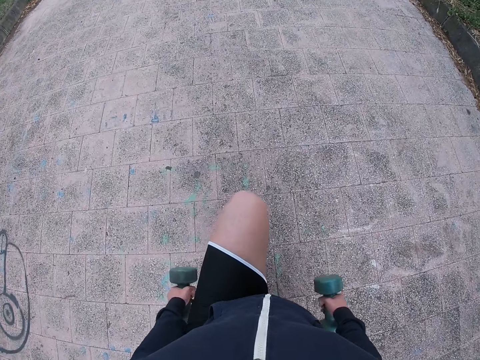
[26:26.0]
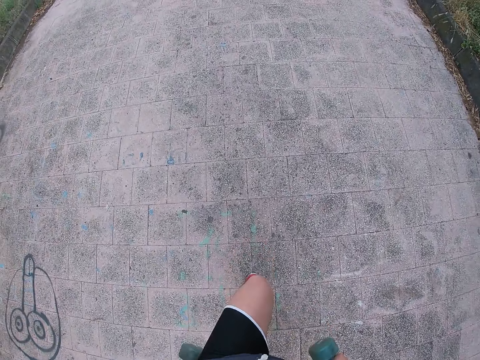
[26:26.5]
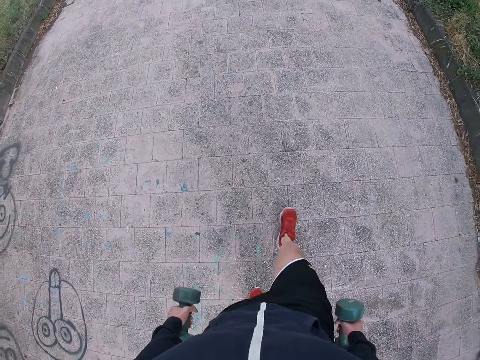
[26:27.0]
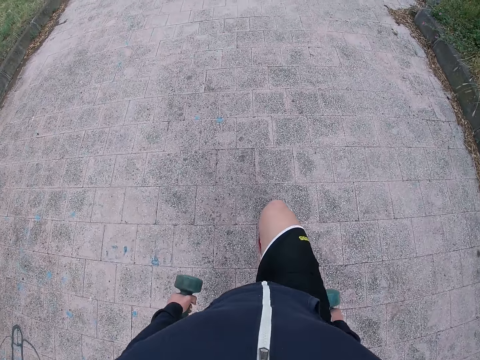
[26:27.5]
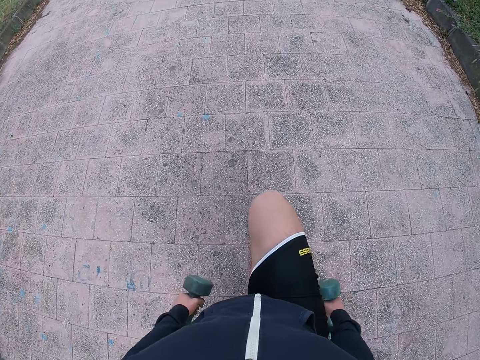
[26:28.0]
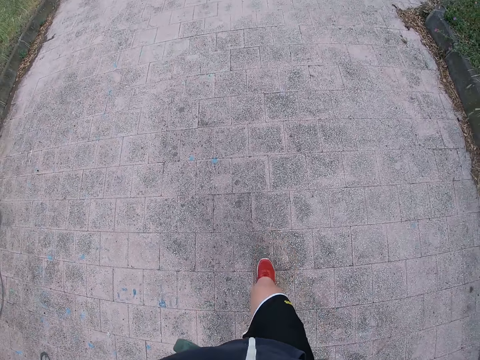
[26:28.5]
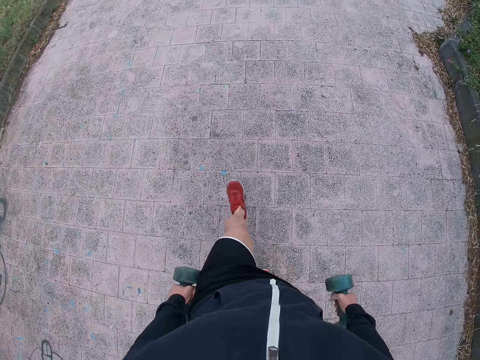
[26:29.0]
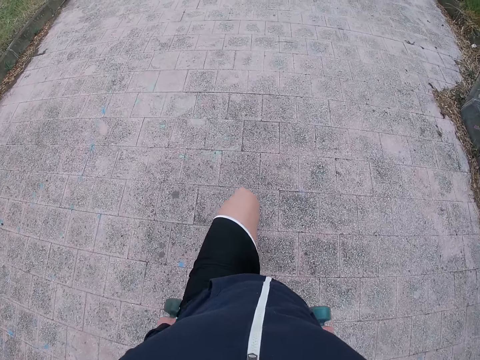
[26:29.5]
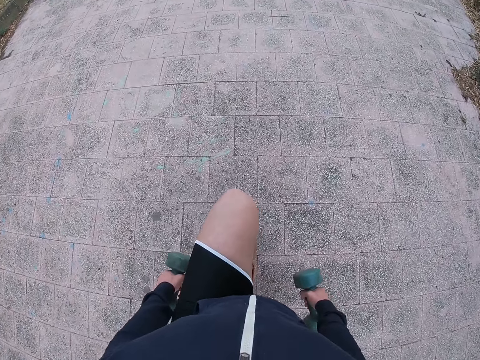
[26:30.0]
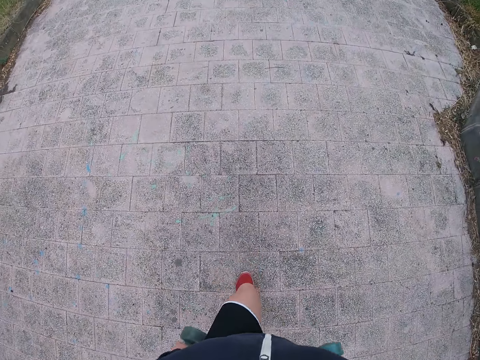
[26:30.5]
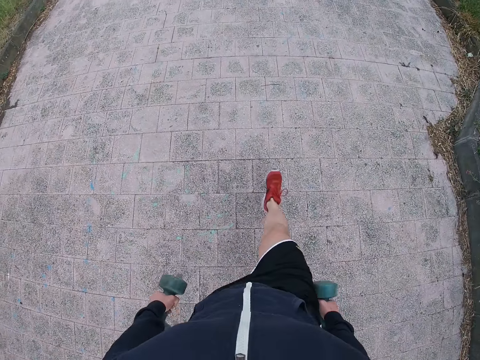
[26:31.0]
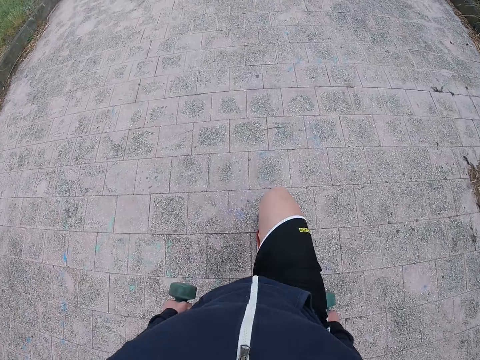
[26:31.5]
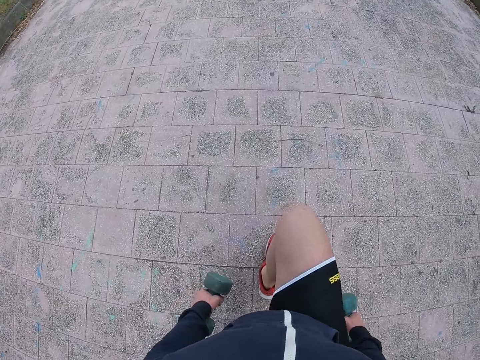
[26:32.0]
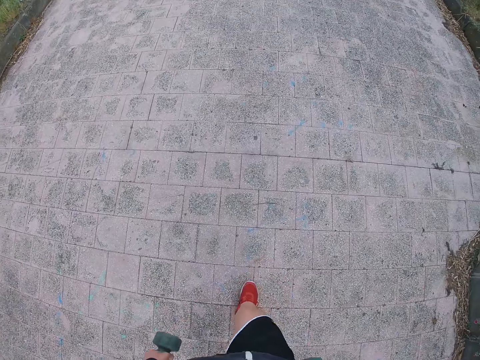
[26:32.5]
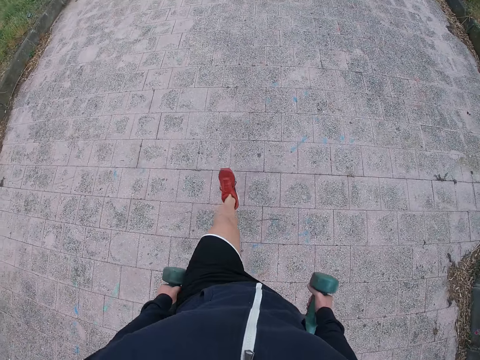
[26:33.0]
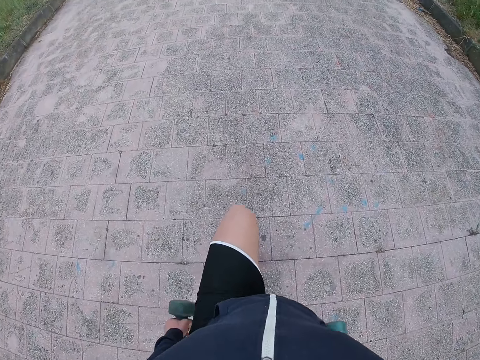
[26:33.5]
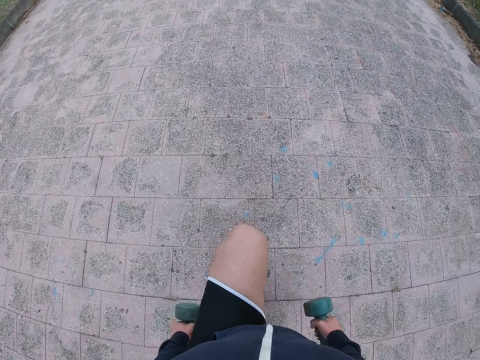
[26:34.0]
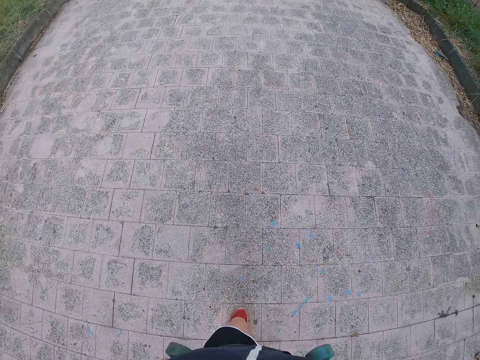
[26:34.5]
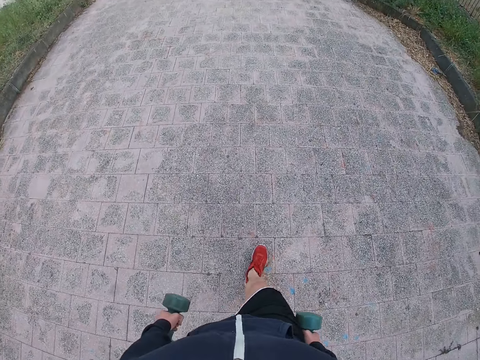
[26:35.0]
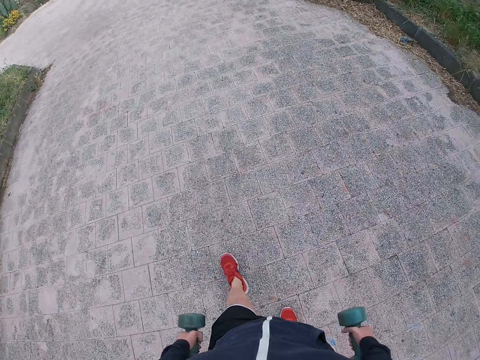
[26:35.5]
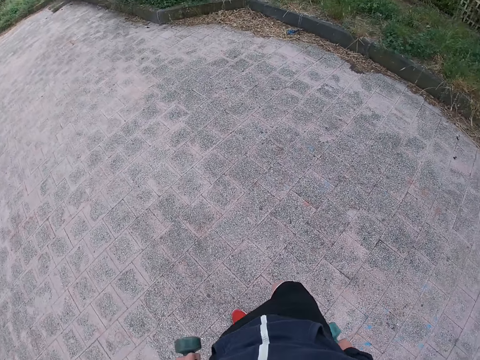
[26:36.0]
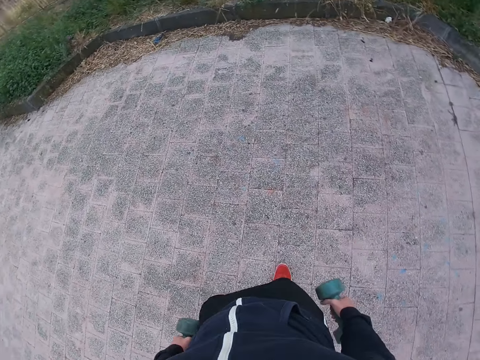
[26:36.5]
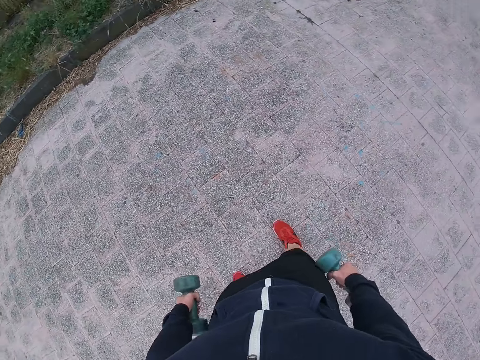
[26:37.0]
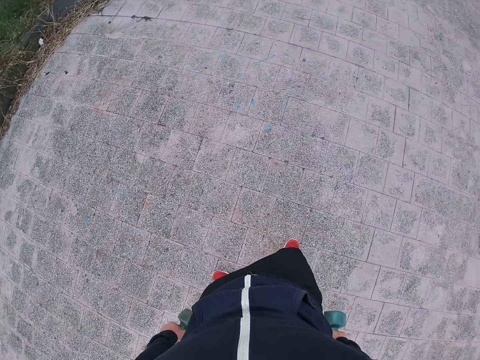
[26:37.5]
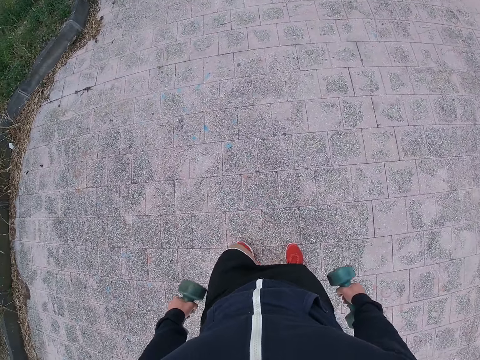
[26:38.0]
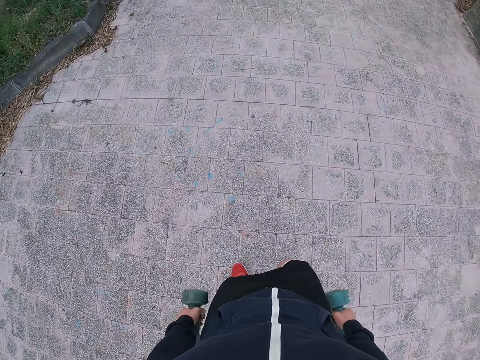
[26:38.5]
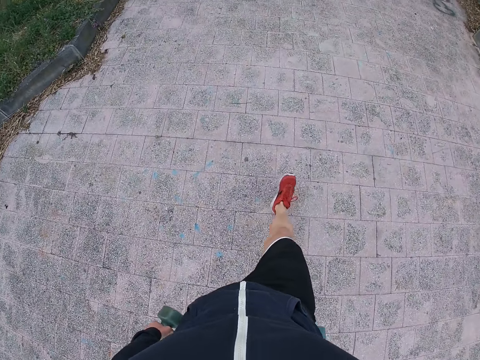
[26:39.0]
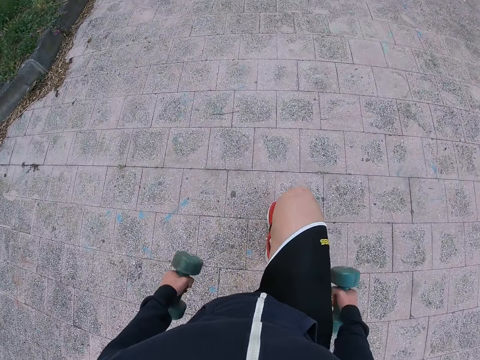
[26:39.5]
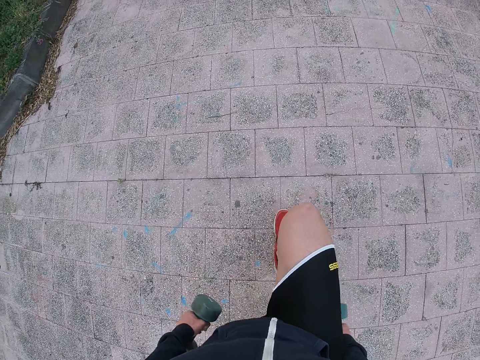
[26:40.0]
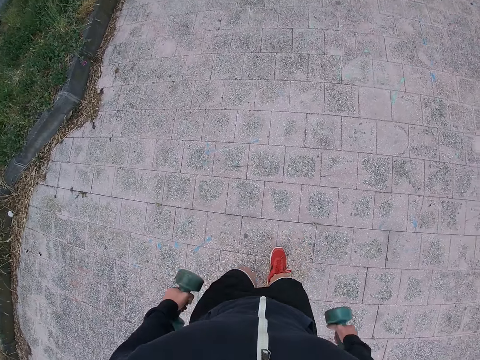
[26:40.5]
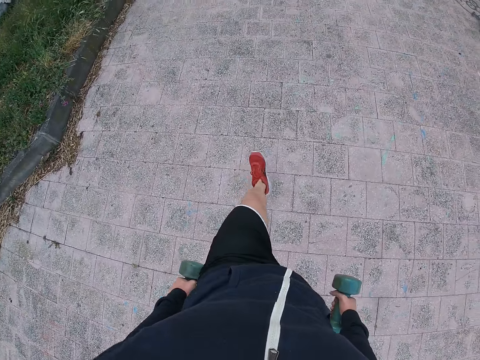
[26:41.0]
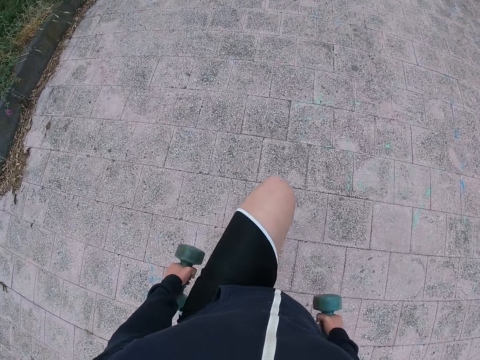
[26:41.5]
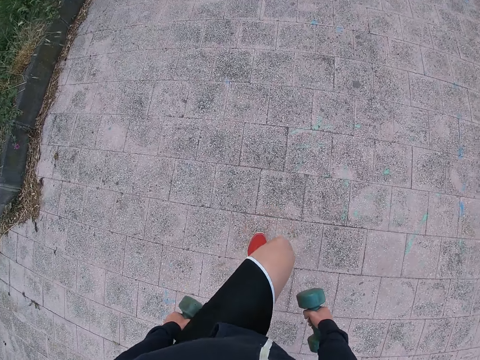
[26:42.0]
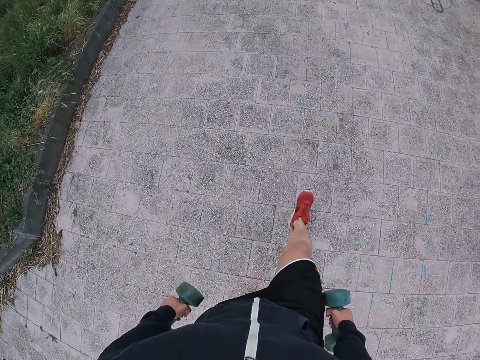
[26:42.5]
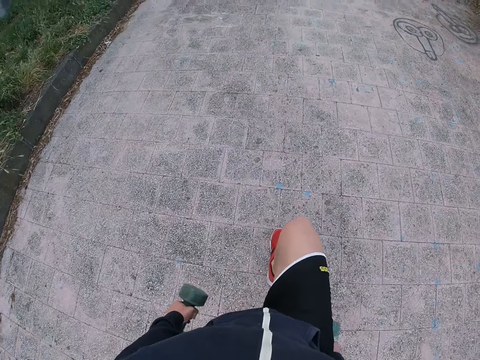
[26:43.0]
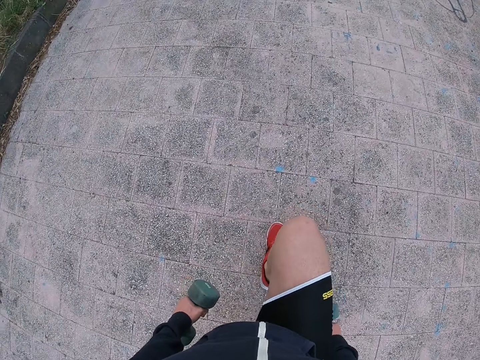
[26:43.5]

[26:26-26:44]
The camera wearer pauses to work out. He turns around. He works out with dumbbells in his hands.

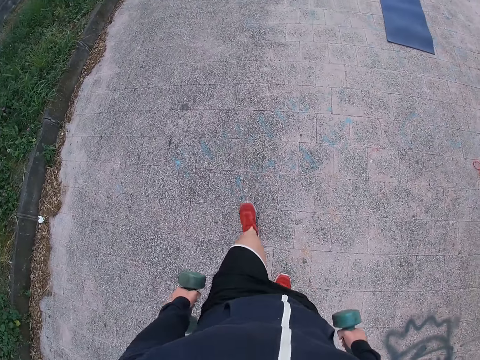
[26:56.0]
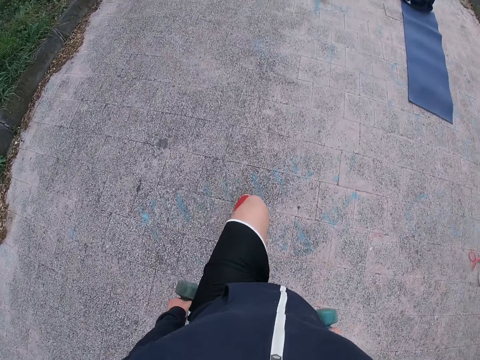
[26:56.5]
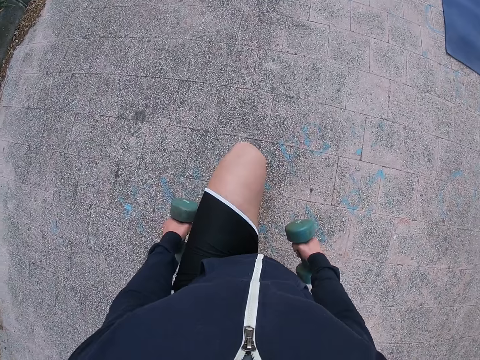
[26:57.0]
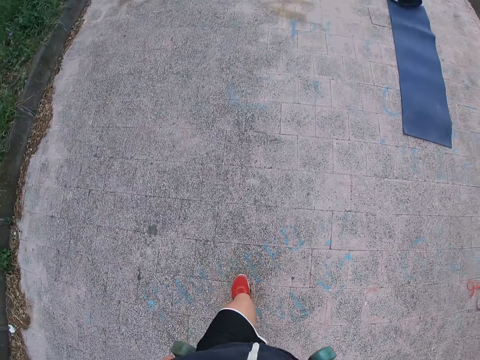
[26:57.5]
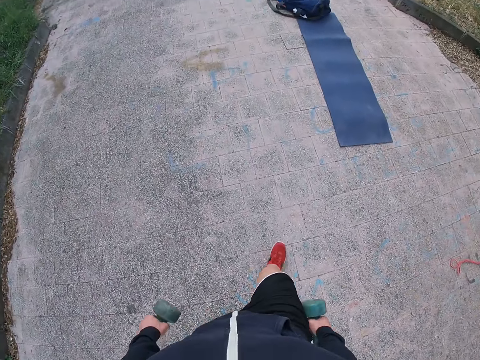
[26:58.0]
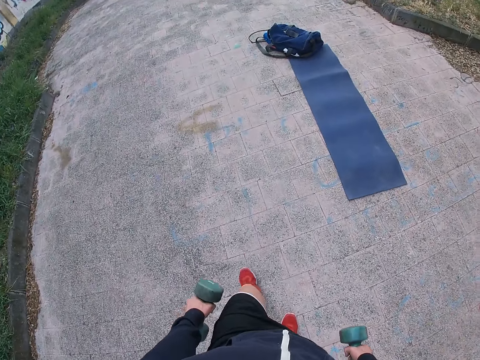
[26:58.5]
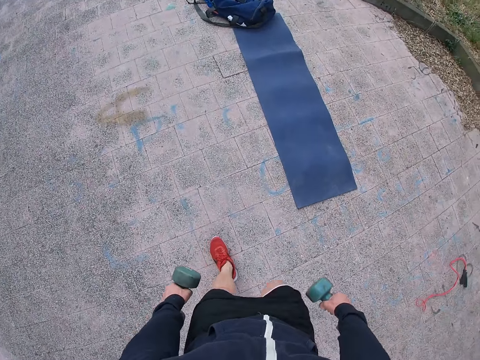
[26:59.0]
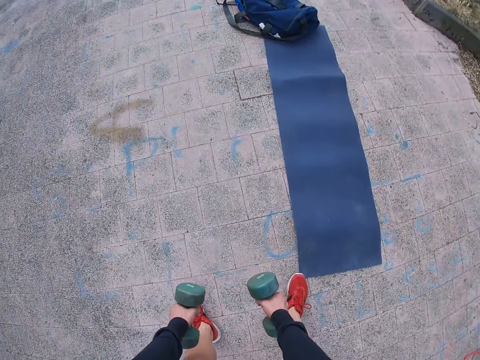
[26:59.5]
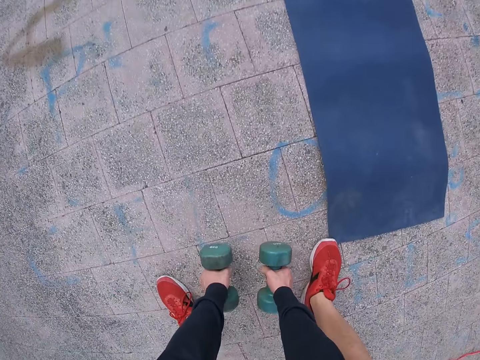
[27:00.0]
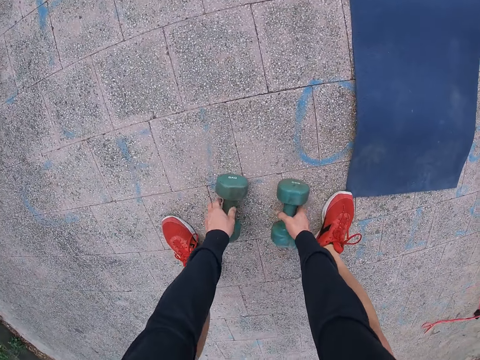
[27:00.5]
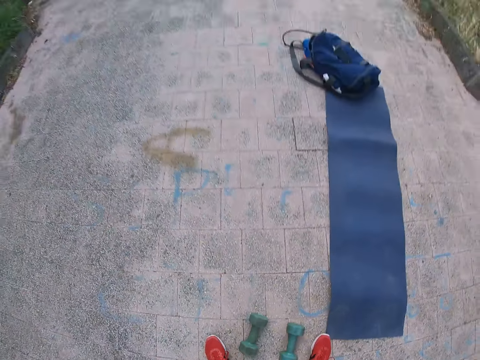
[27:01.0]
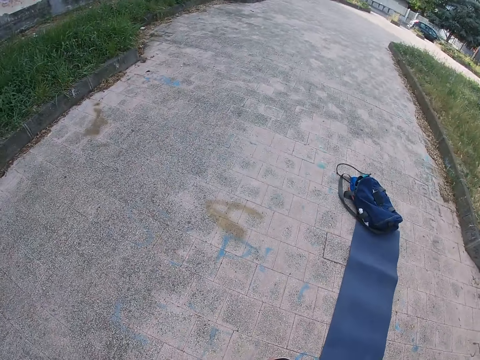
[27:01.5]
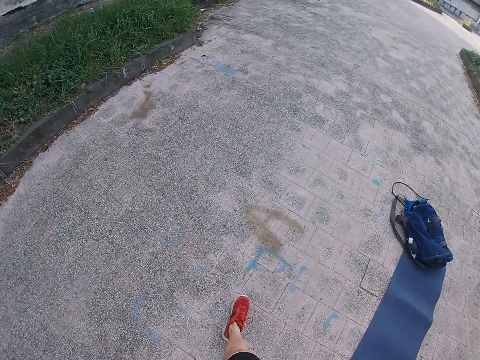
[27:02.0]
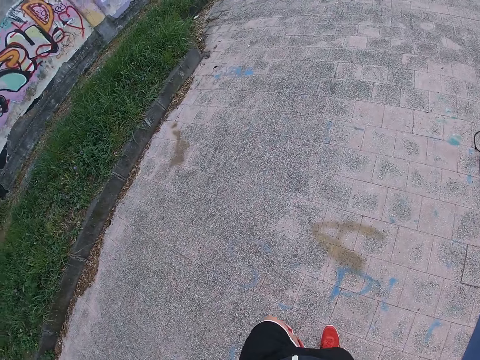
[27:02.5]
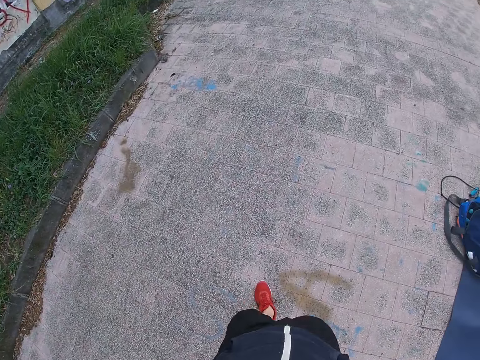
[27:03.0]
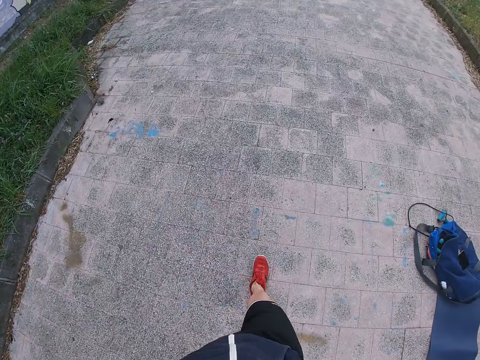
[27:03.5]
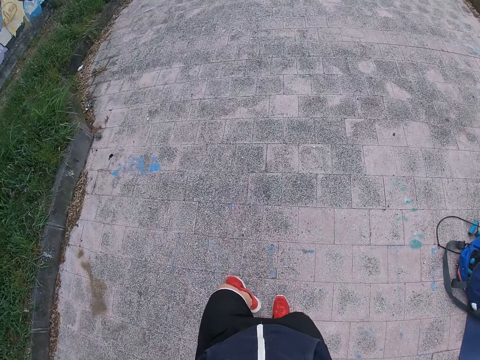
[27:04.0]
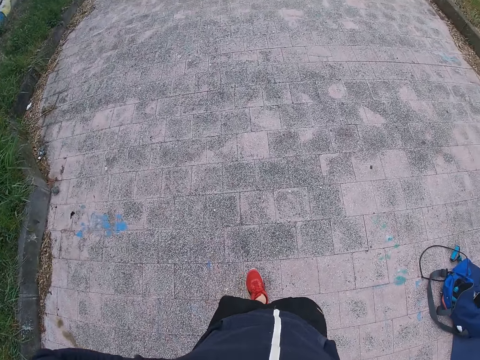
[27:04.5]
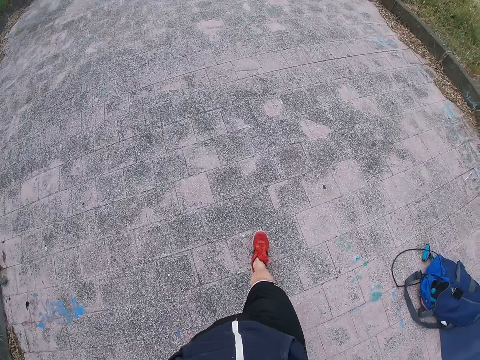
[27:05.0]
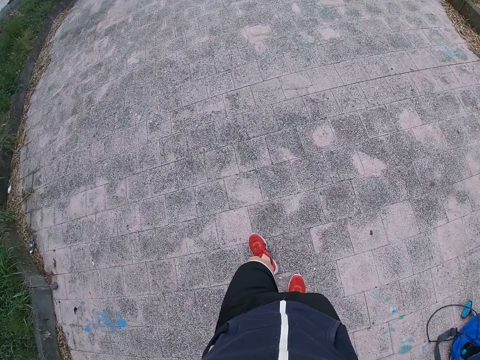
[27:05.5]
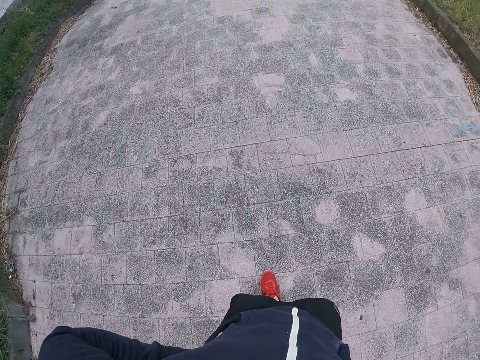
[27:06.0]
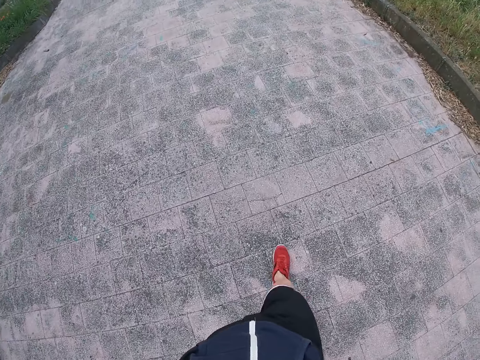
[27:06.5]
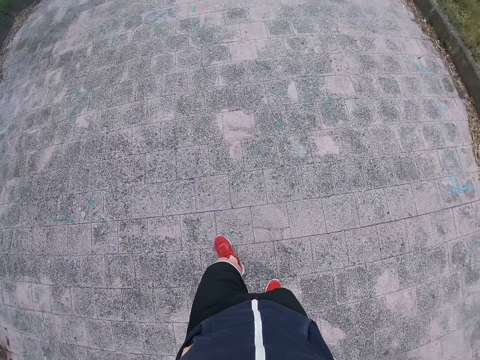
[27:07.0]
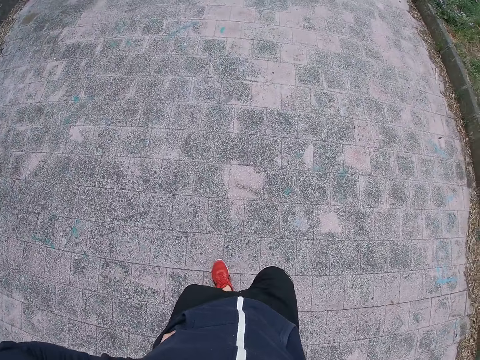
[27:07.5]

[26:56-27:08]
The camera wearer stops to work out. They move forward. They put the dumbbells on the ground. They walk on the road.
